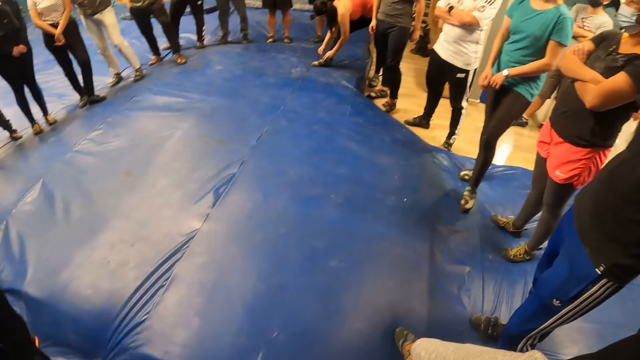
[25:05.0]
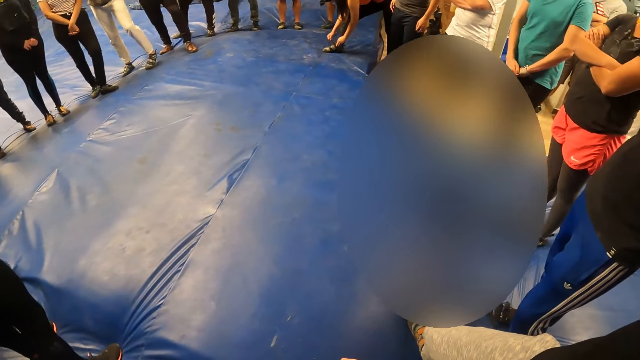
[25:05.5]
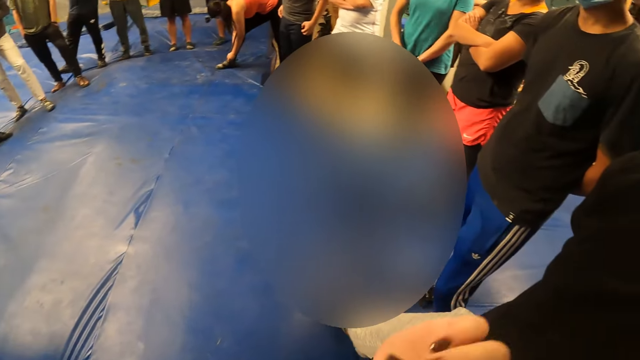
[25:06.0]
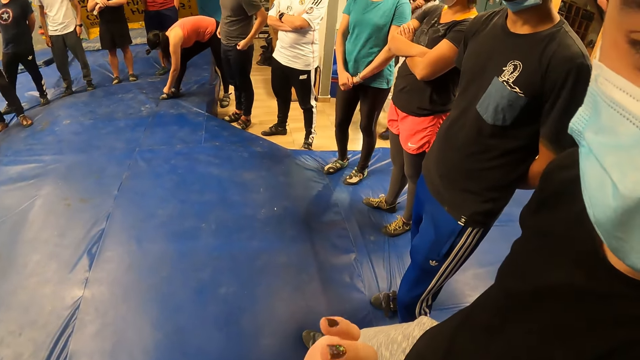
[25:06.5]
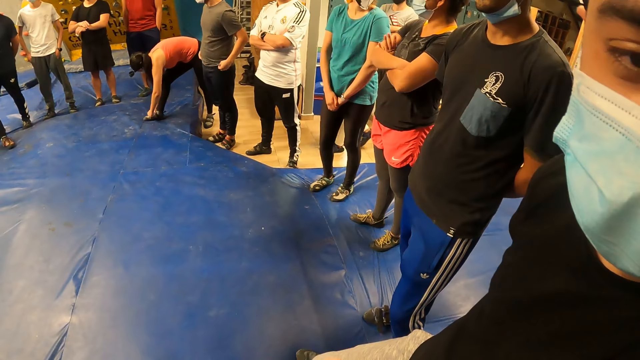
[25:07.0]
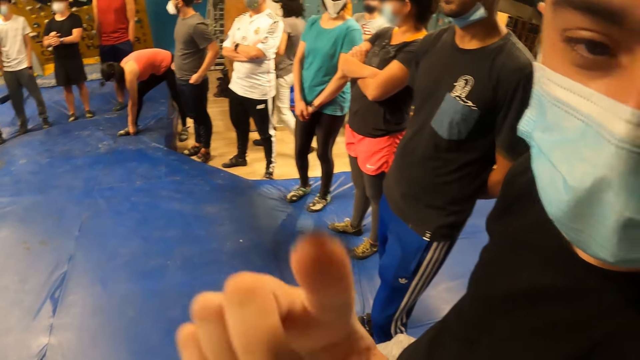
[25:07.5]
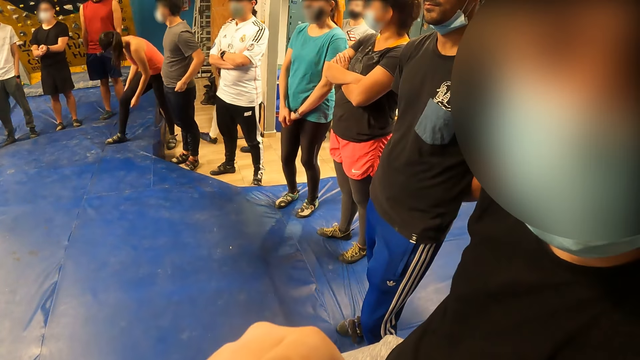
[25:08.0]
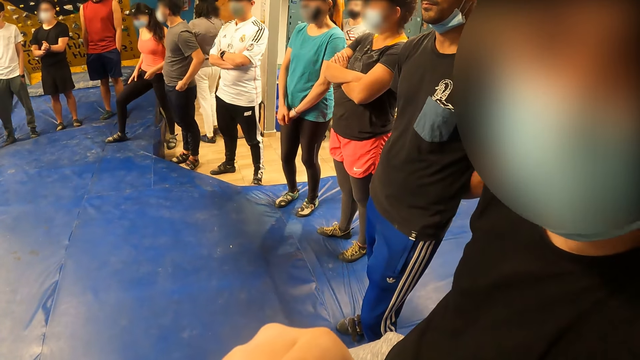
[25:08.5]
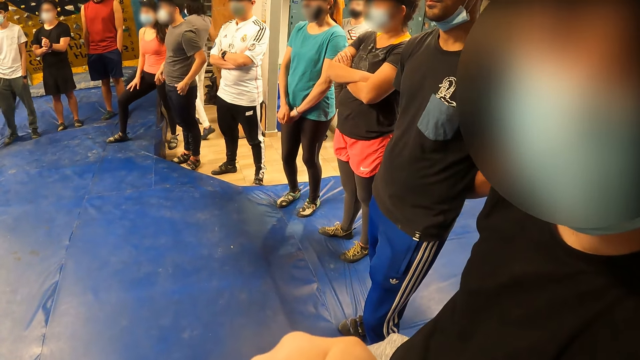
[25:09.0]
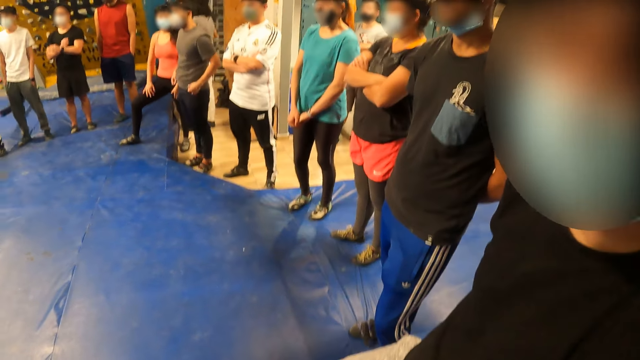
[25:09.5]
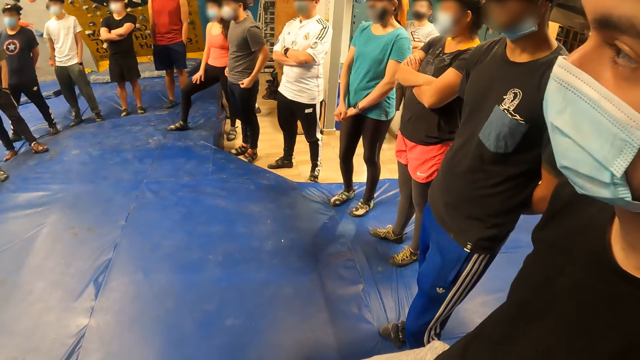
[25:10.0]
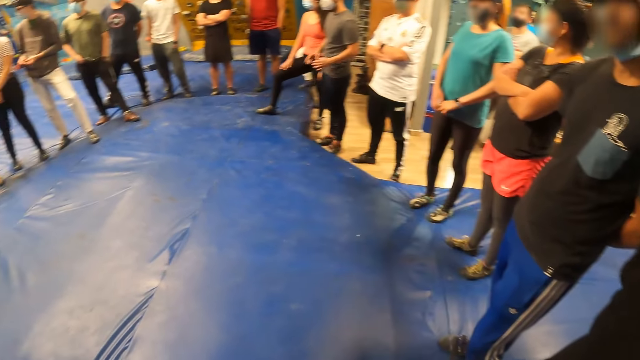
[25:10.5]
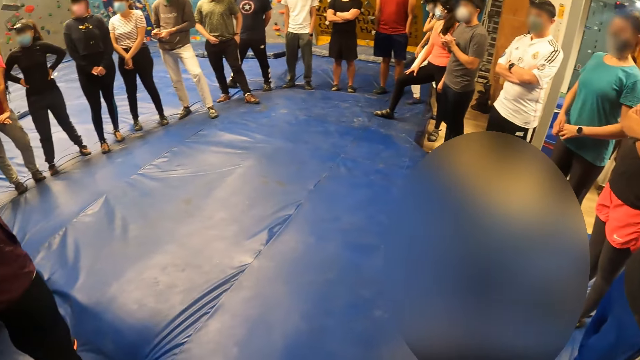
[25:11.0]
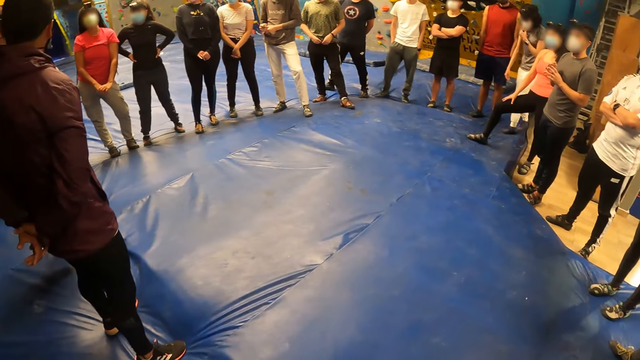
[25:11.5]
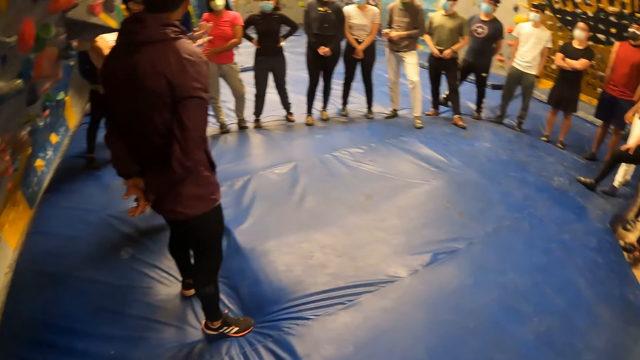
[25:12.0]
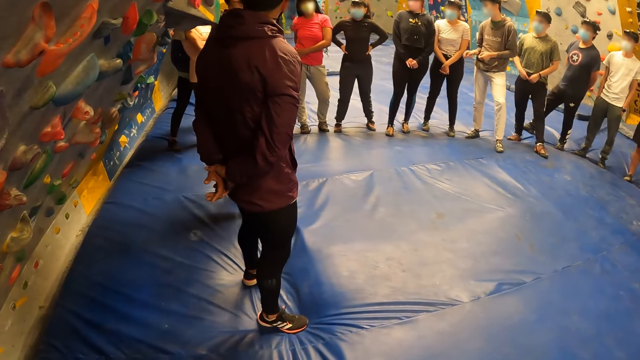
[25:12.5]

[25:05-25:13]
The camera wearer converses with a man.

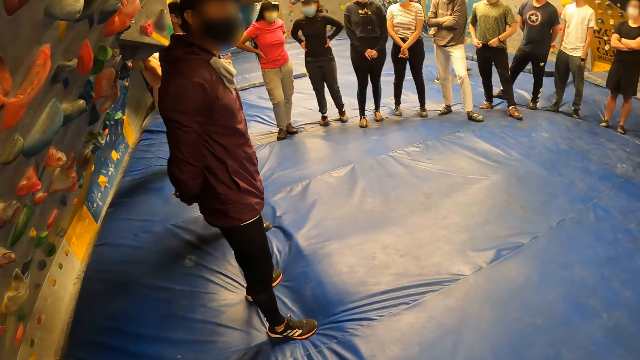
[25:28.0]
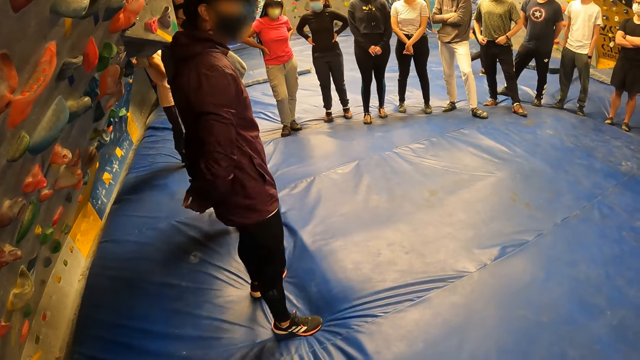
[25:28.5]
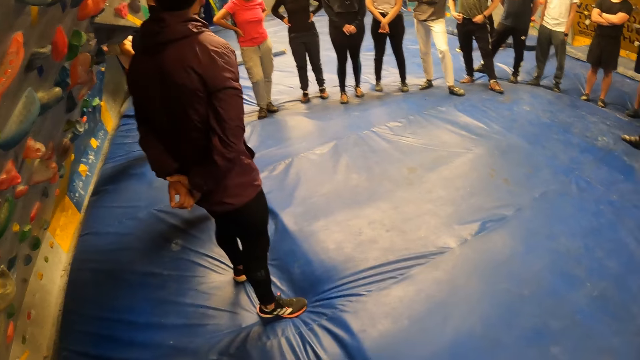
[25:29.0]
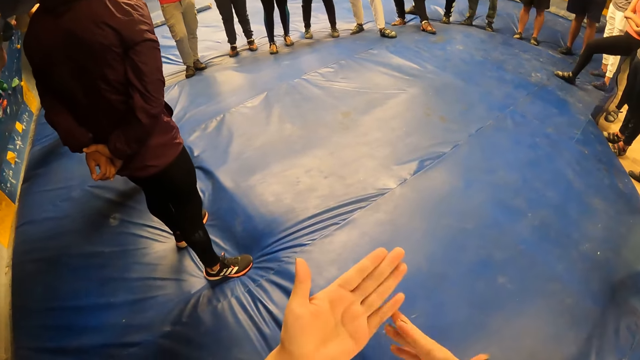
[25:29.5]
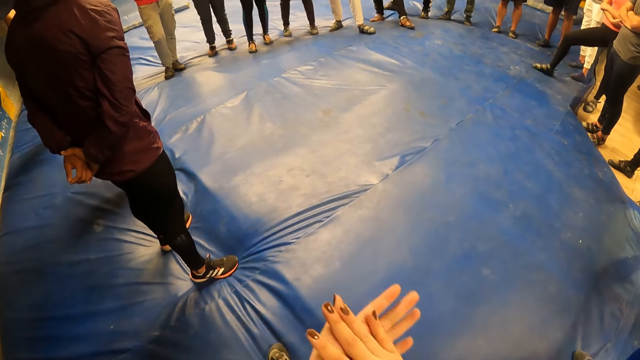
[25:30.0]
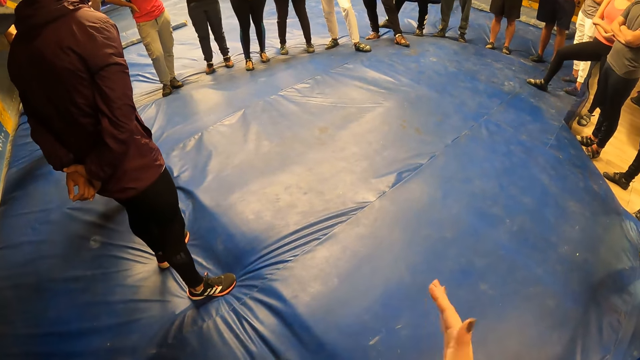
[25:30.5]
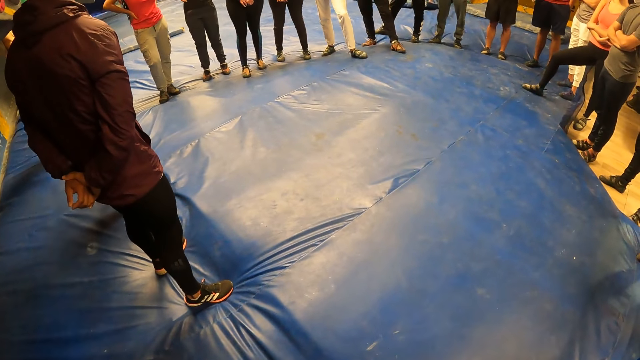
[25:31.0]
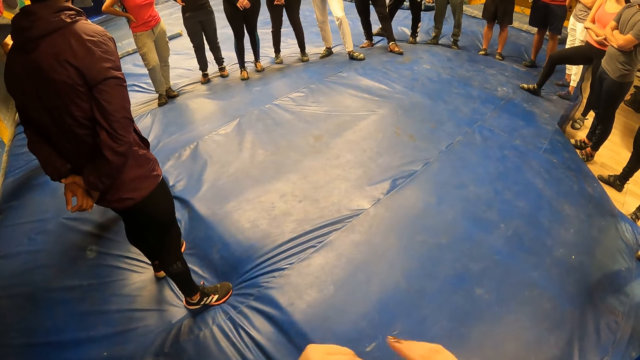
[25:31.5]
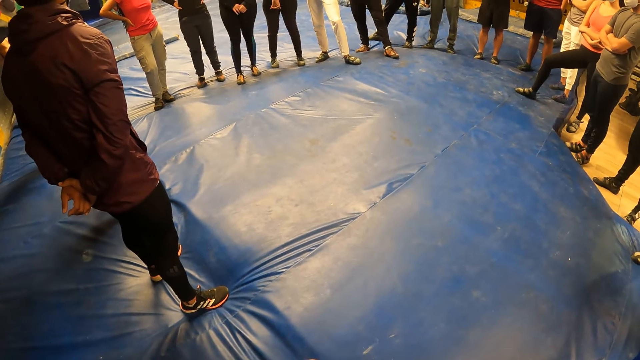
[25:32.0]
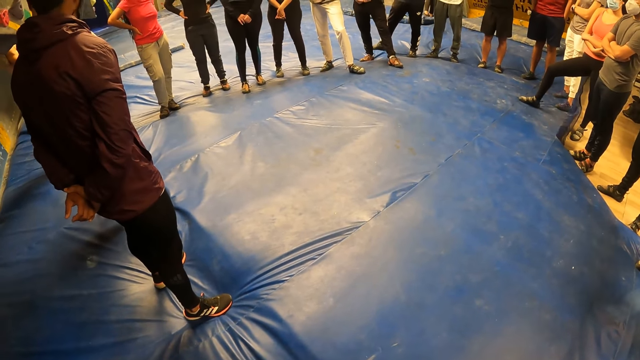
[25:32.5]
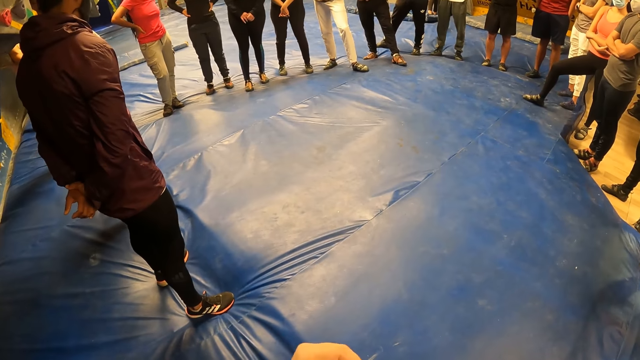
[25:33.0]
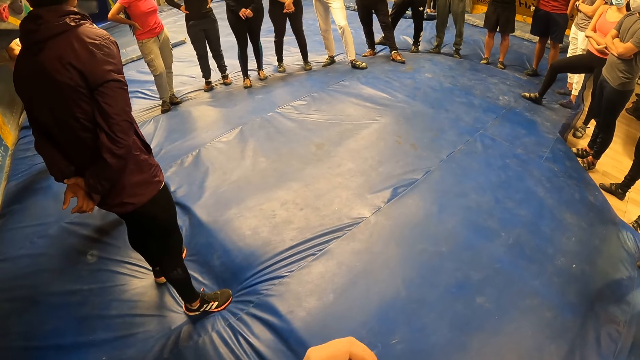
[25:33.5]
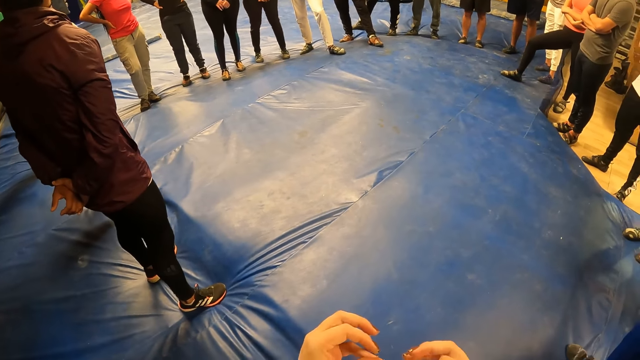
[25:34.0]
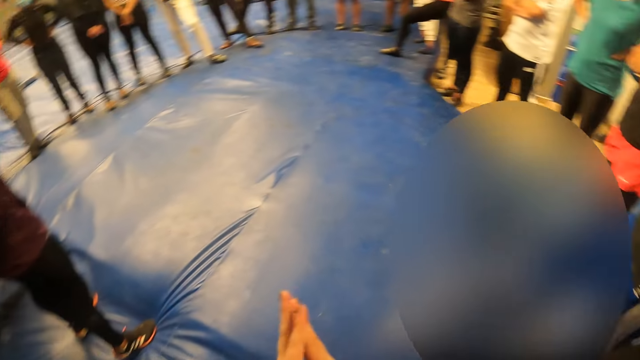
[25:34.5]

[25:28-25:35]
The camera wearer rubs her hands.

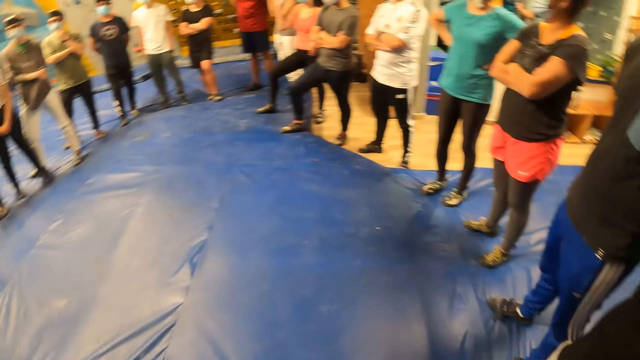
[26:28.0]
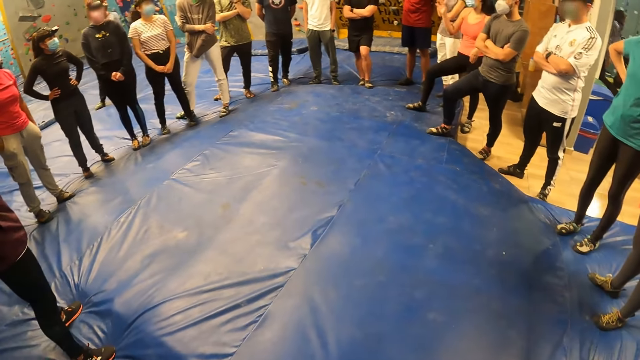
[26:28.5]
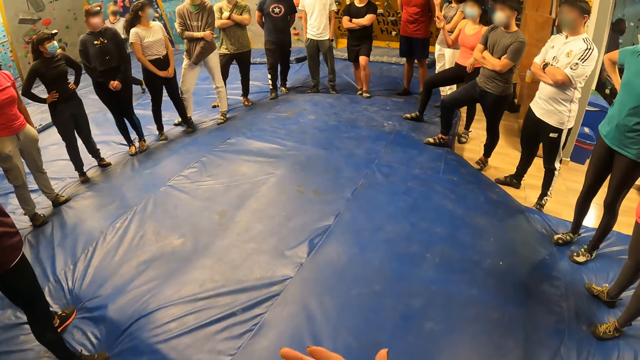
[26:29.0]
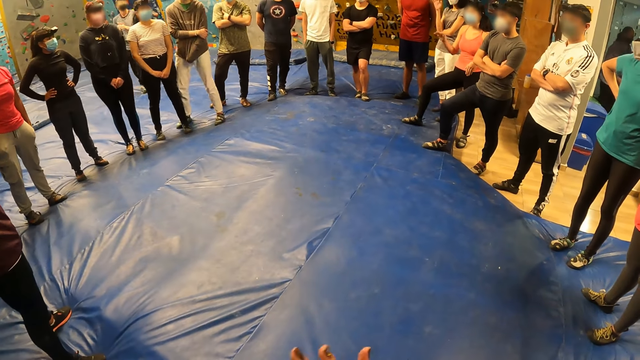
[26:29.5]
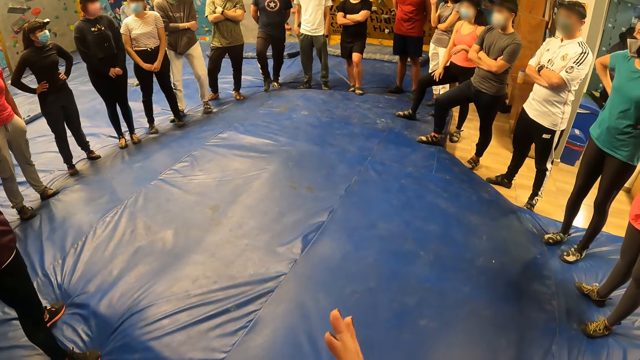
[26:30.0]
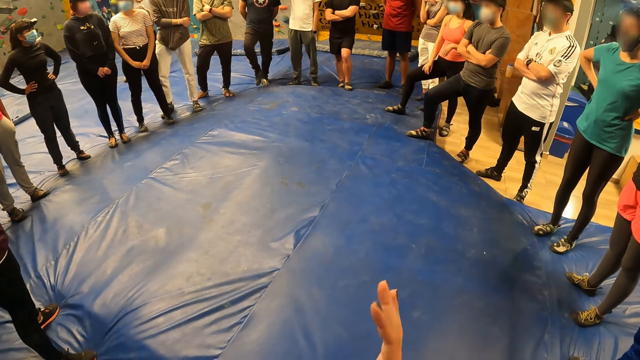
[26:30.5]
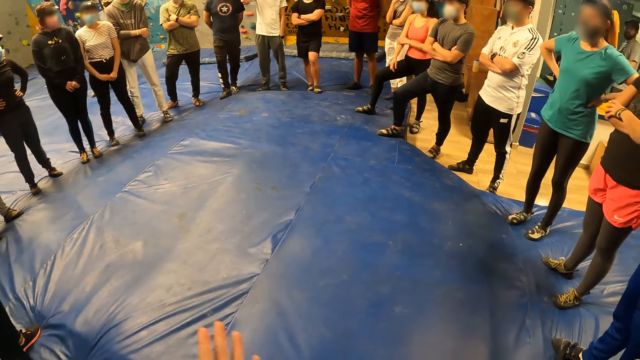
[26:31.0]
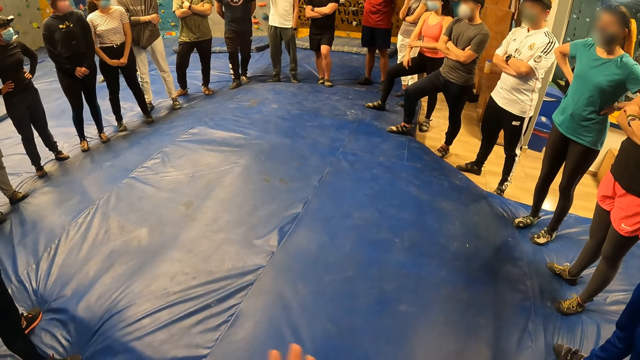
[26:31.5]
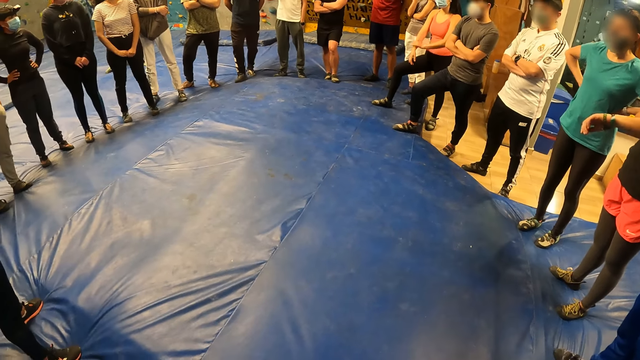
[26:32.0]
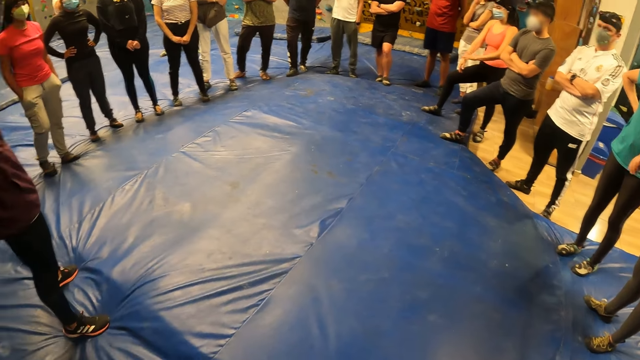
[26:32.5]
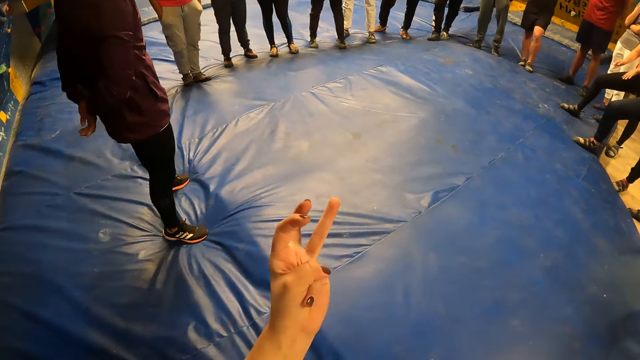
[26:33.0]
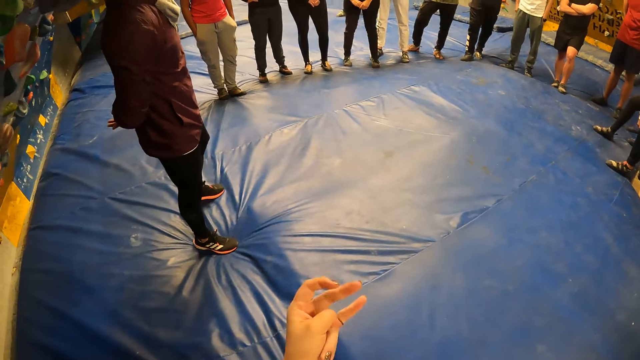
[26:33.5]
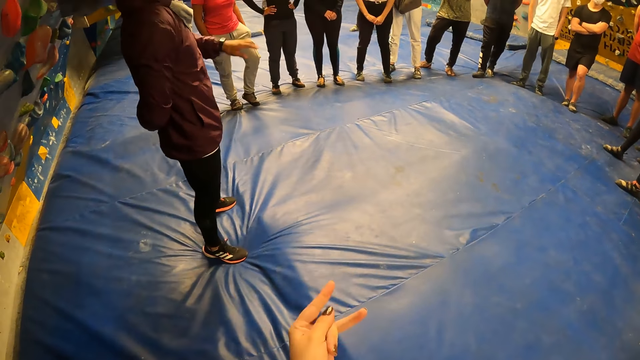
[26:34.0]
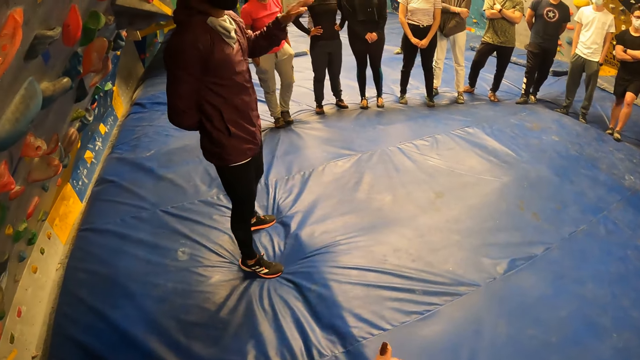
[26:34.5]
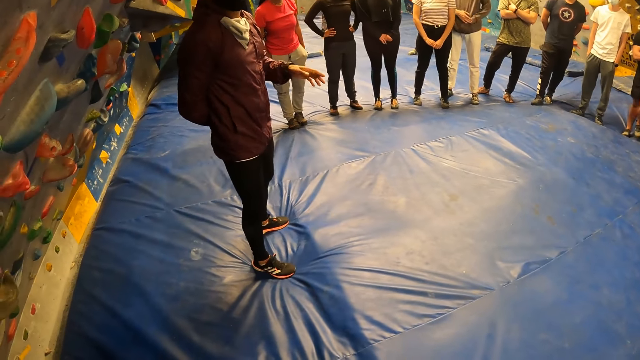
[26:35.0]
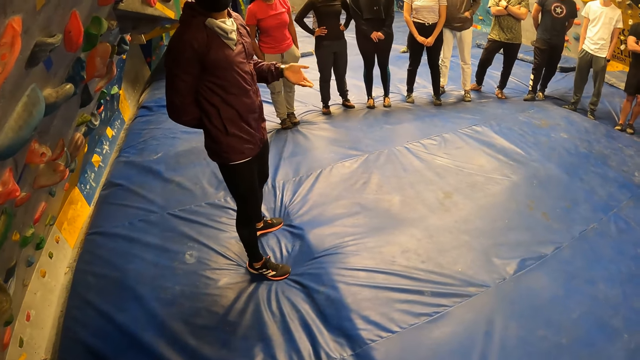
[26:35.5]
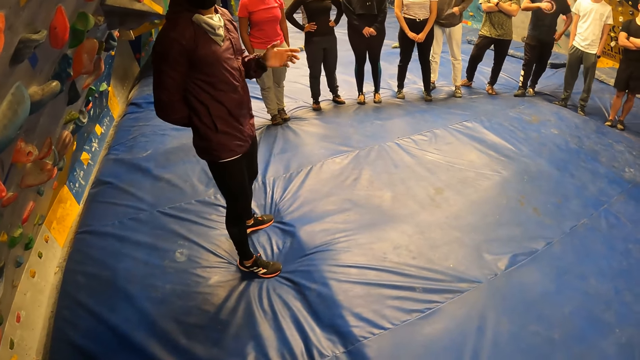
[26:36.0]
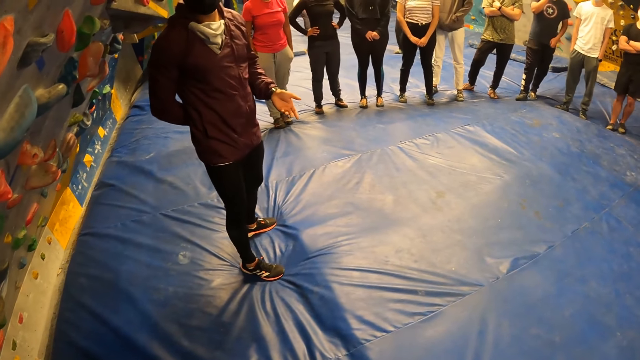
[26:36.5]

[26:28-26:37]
The camera wearer rubs her hand. She stretches her hand.
